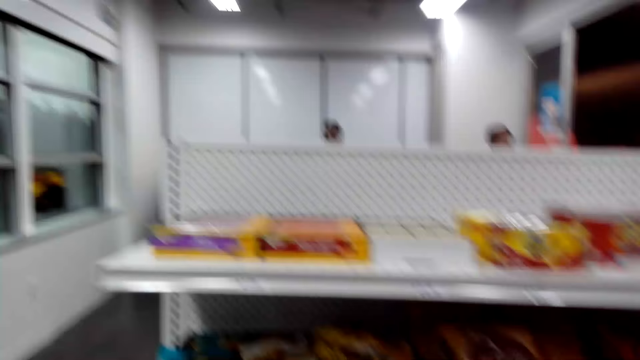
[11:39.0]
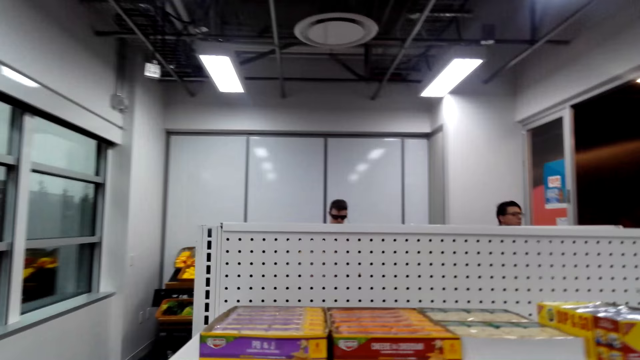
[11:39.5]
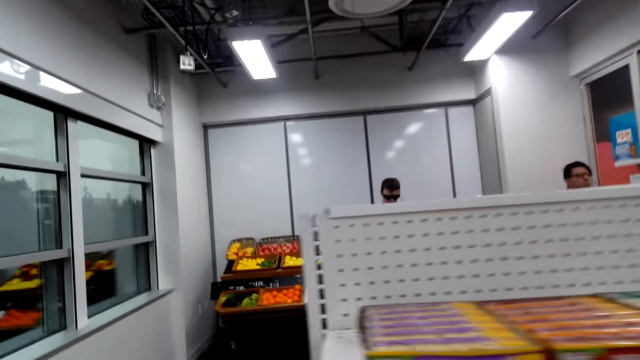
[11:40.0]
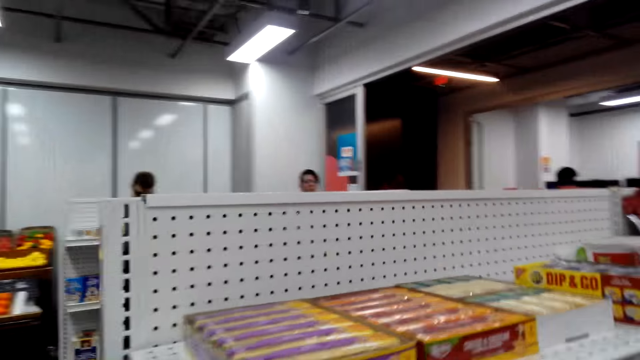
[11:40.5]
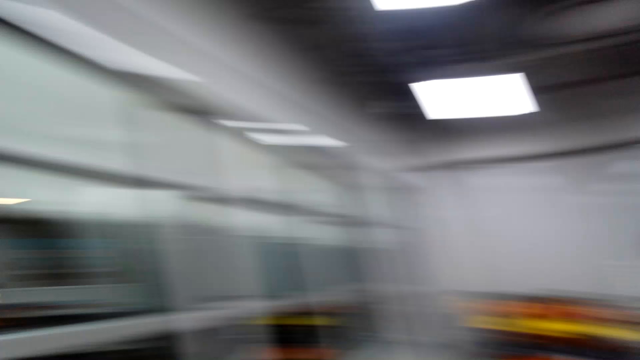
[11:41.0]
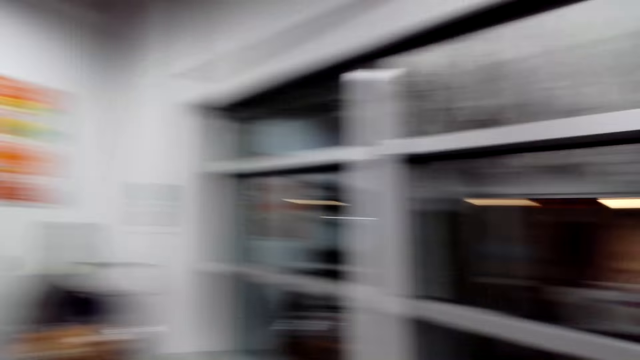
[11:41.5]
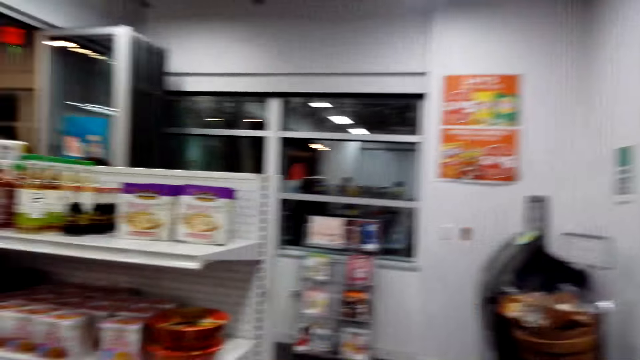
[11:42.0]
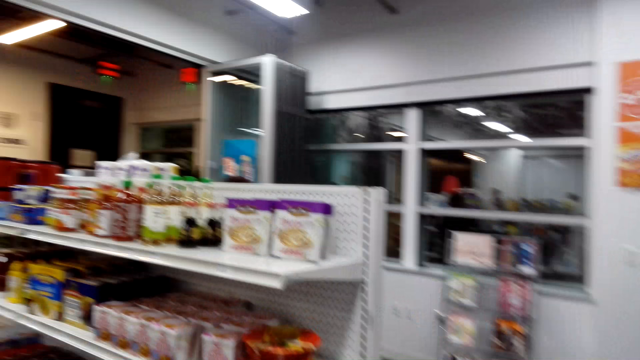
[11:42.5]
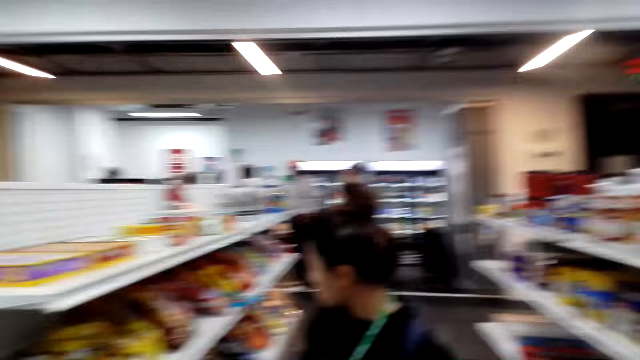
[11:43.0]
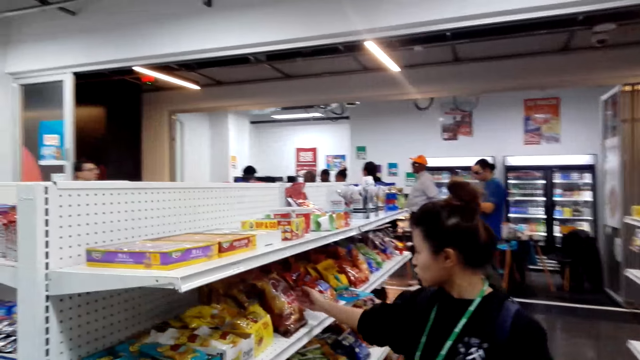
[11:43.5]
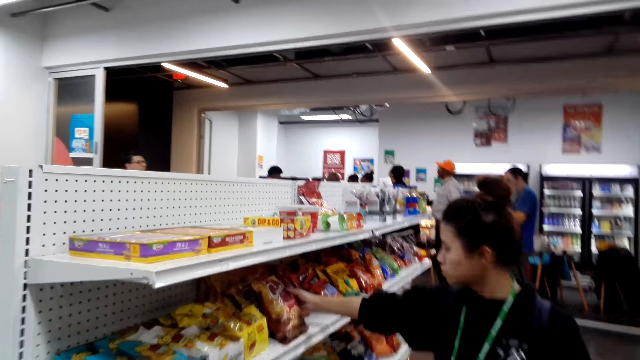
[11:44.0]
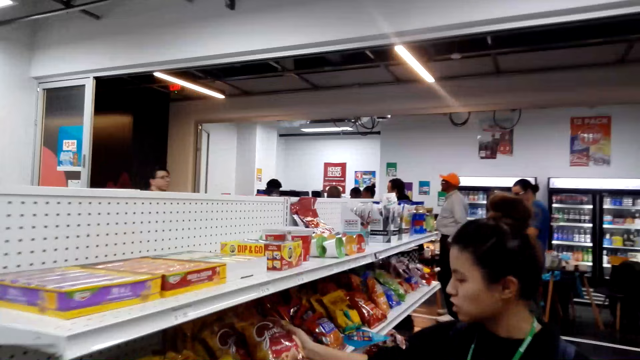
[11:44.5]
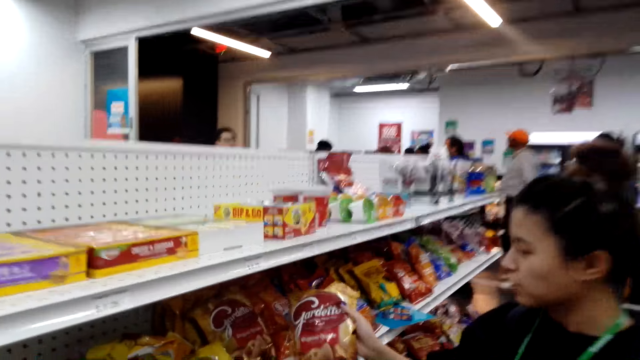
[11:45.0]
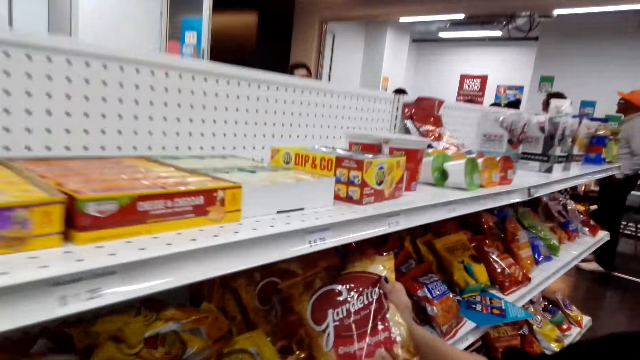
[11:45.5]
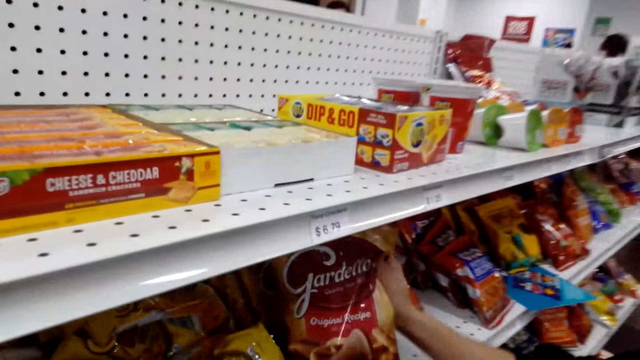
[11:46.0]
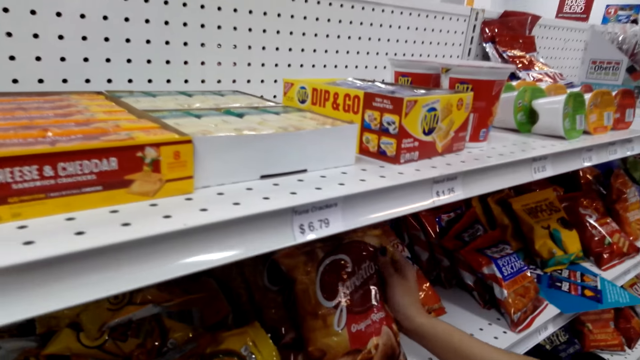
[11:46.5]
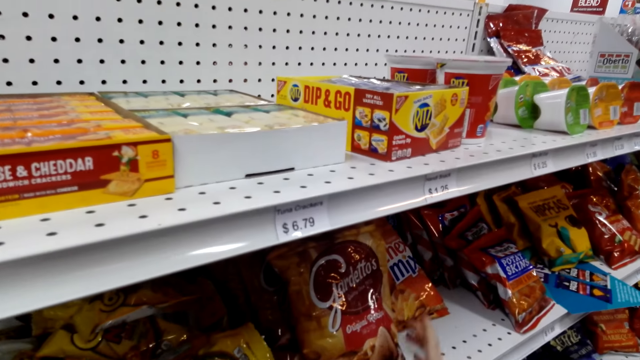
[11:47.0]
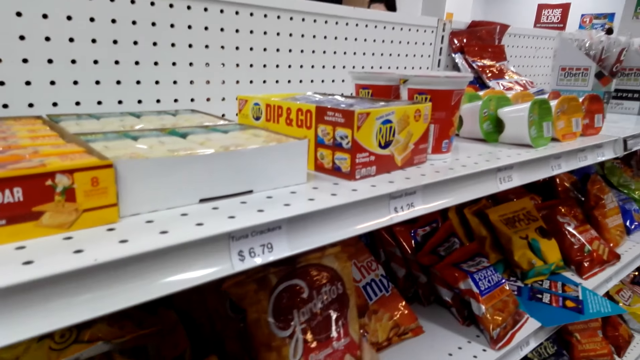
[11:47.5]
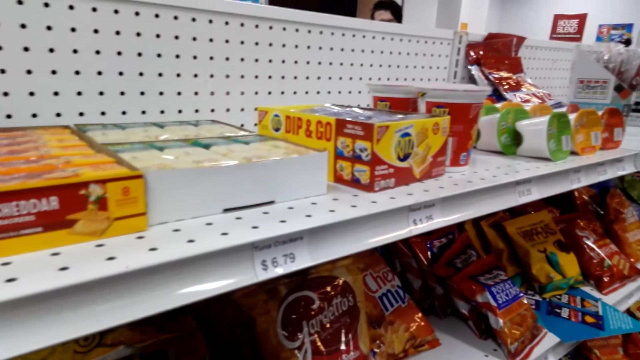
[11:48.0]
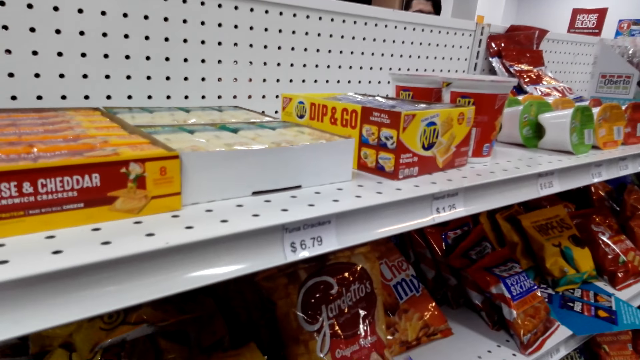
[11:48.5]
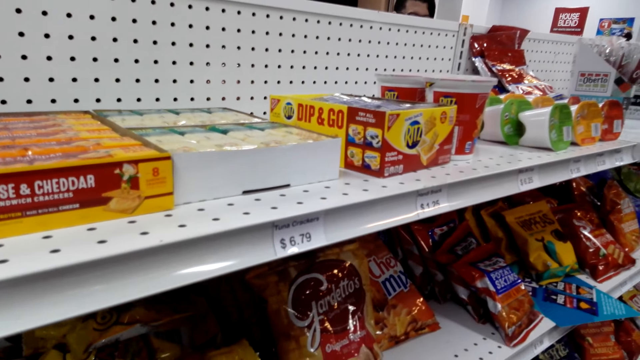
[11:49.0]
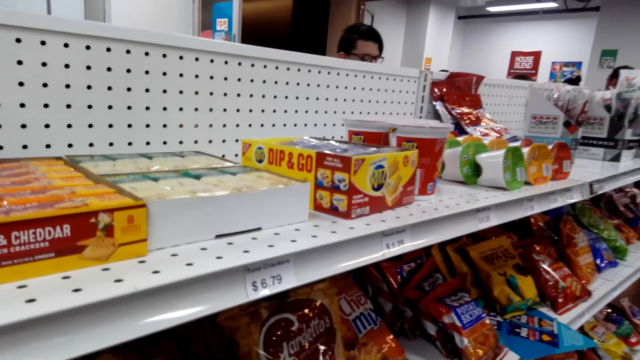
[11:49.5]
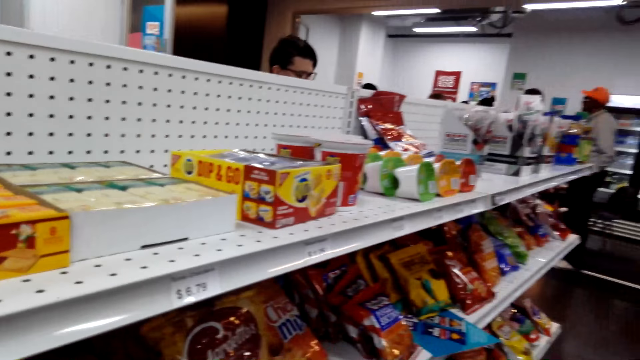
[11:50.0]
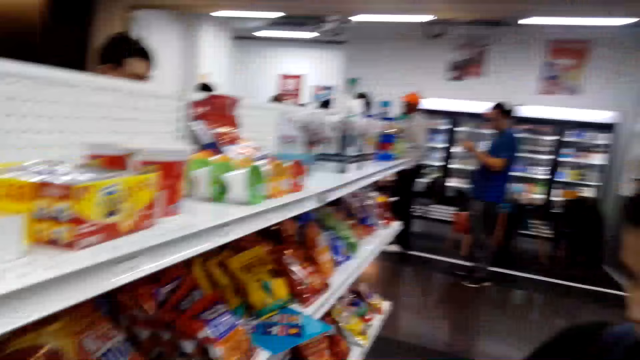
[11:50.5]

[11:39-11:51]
The camera wearer walks around the store. A lady moves a packet of crisps on the shelf. The lady picks a packet of chips and returns the packet of chips back to the shelf.

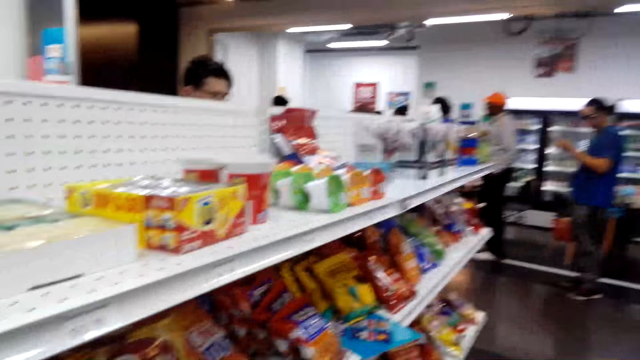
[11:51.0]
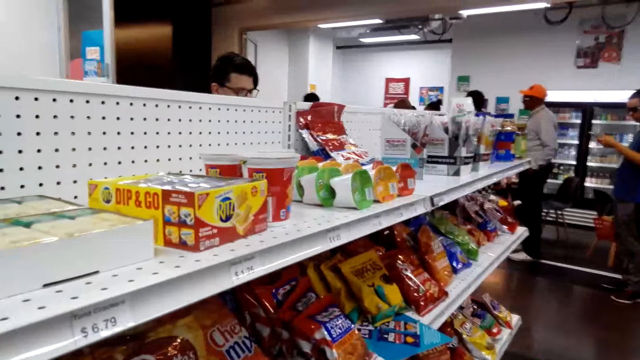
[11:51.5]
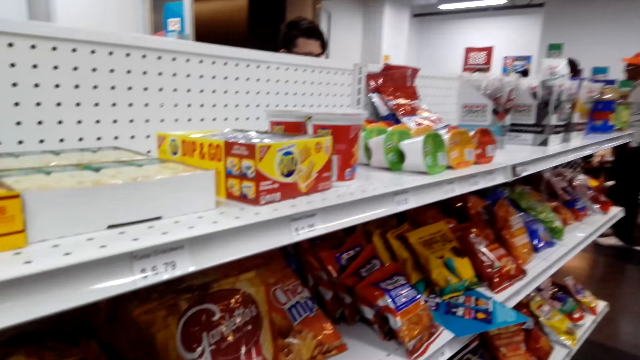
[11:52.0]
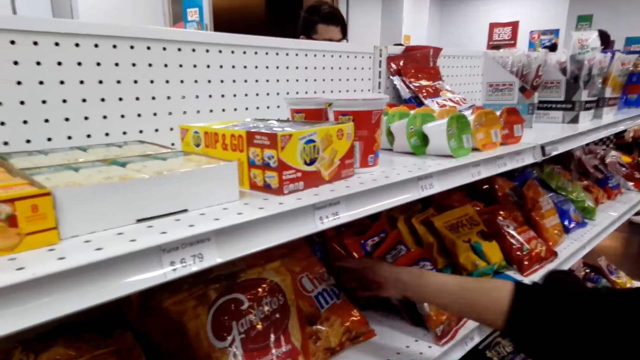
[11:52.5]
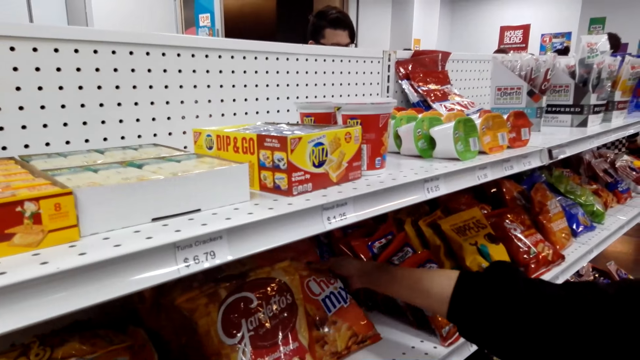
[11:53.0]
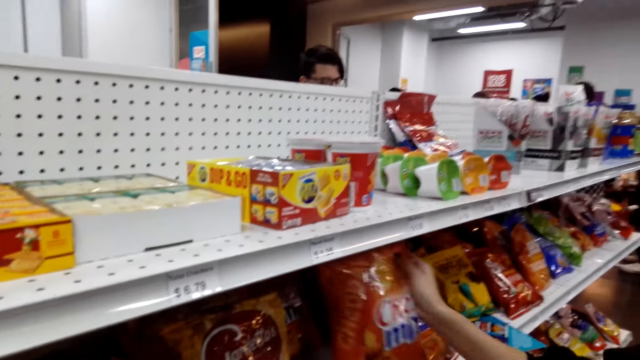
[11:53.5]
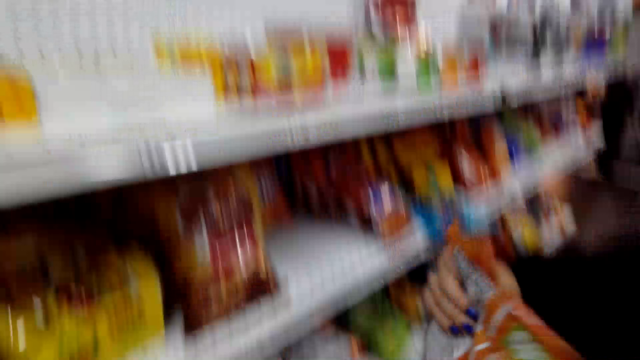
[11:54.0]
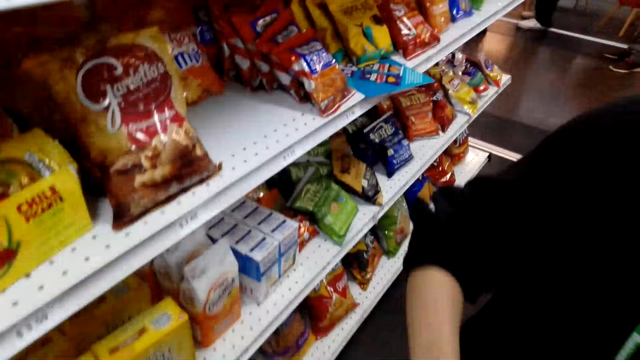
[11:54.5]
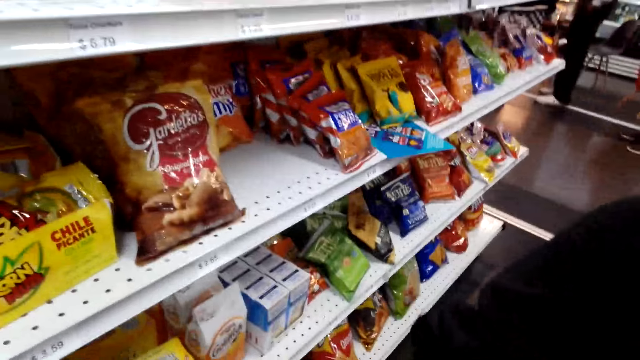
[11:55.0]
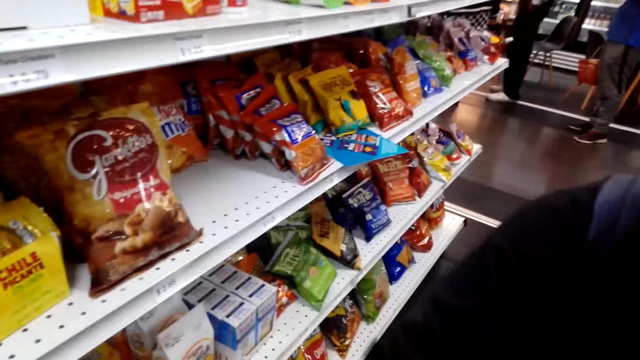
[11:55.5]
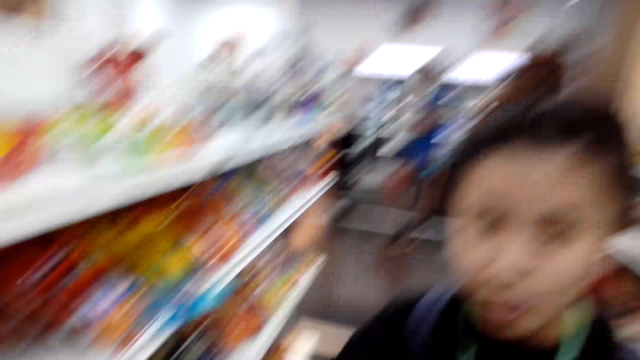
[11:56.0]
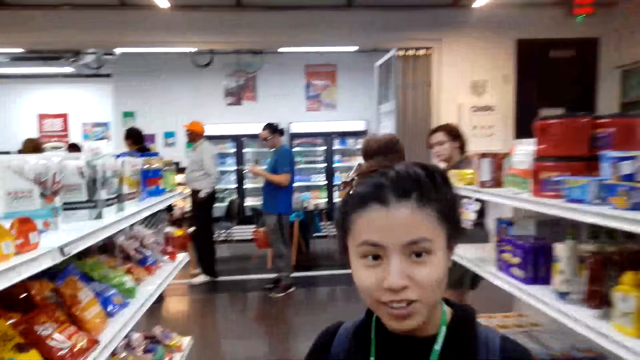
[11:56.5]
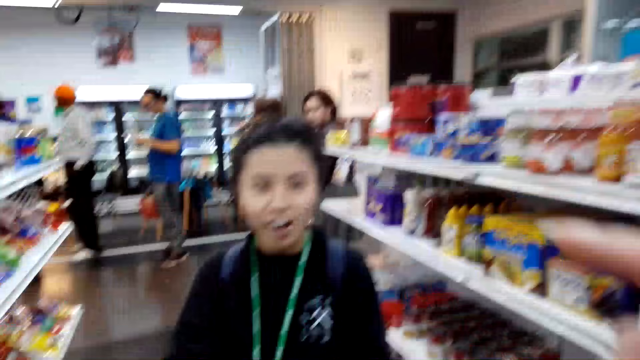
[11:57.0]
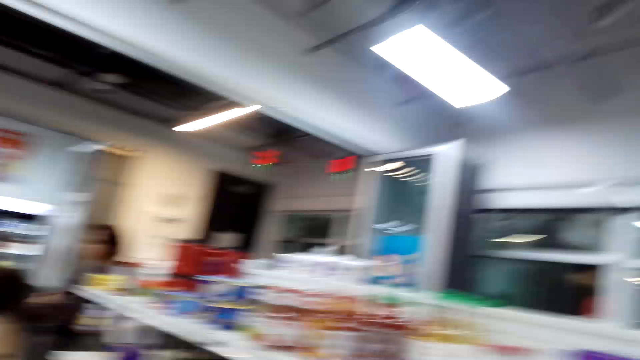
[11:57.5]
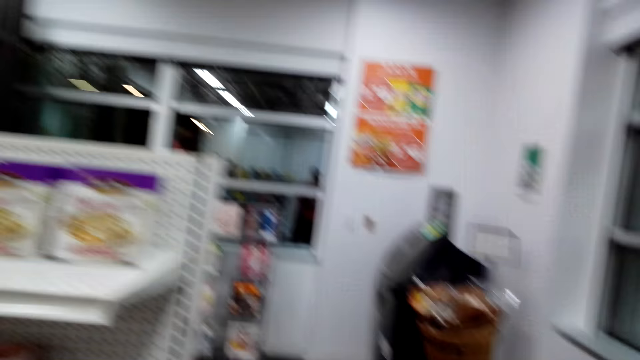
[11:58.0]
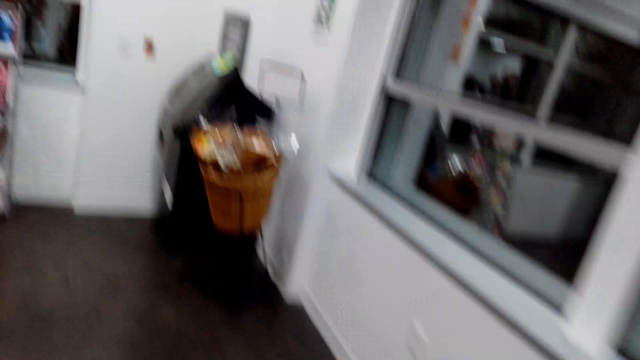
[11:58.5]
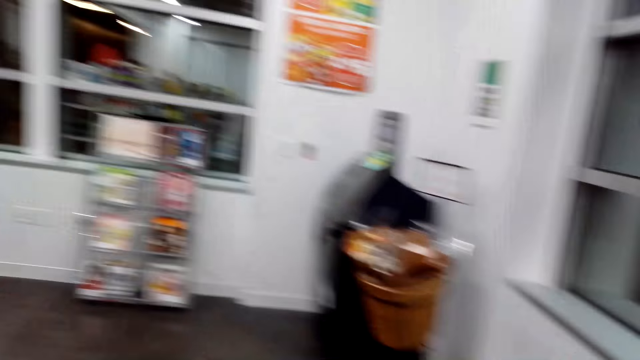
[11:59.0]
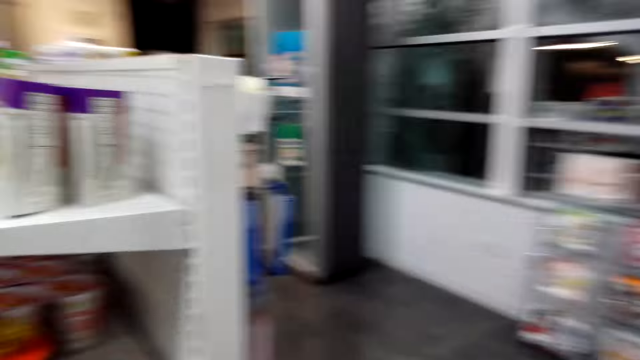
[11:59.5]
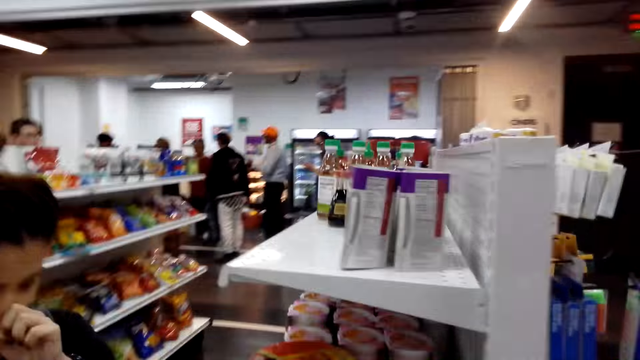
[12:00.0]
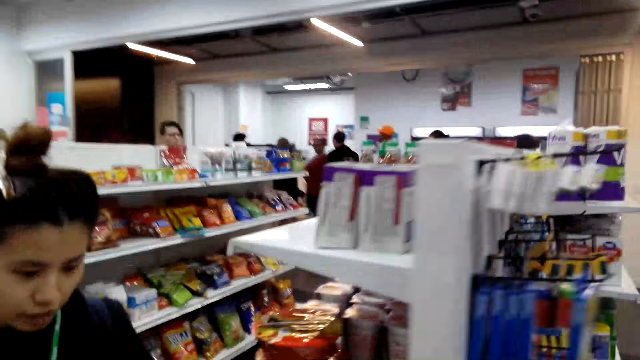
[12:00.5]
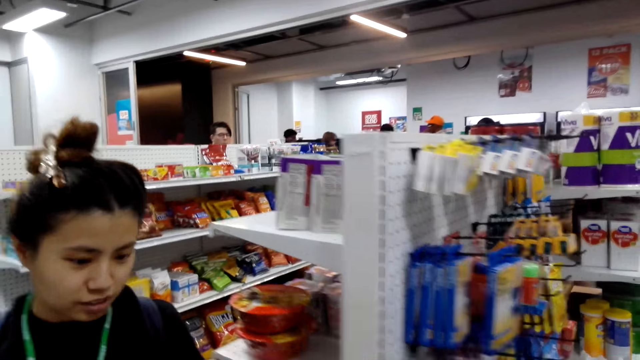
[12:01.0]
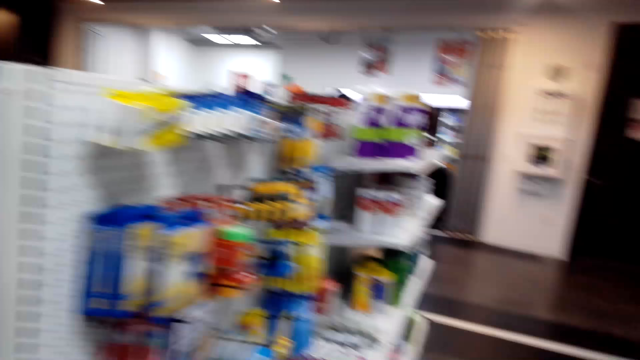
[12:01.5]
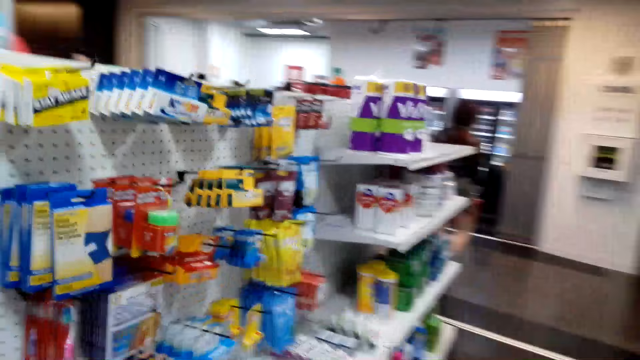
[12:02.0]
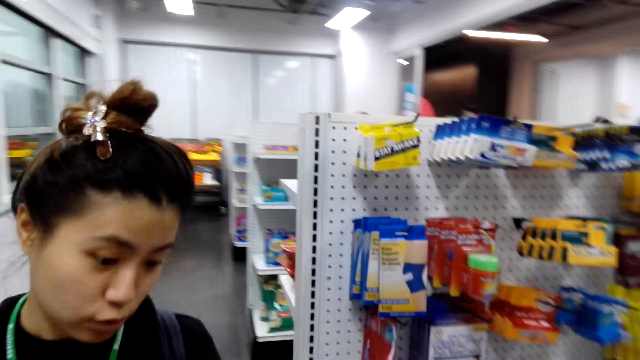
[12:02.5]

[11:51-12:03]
A lady picks a packet of crisps on the shelf. The lady stands in the store. The camera wearer walks around. The lady puts a hand down and walks around the store.
